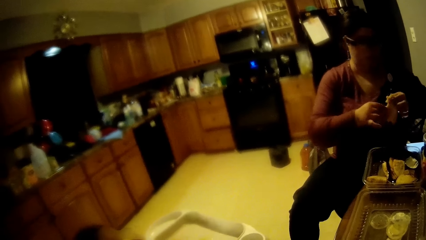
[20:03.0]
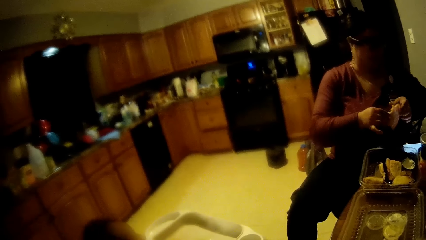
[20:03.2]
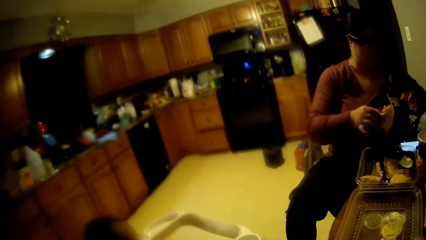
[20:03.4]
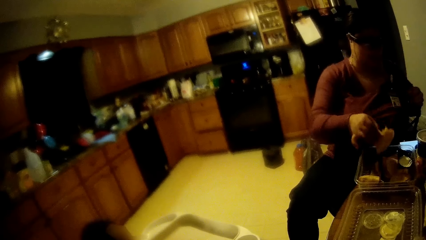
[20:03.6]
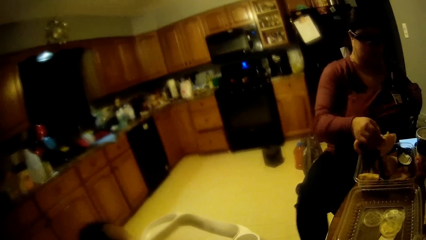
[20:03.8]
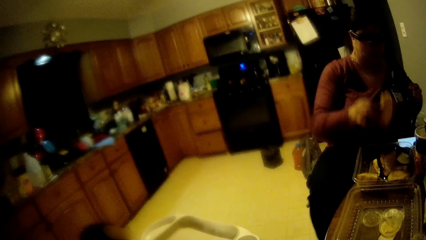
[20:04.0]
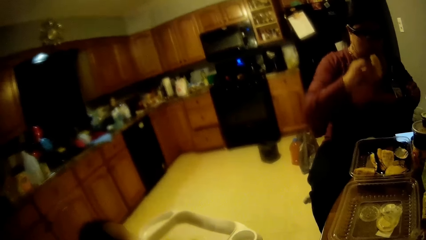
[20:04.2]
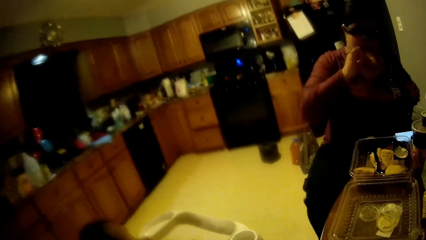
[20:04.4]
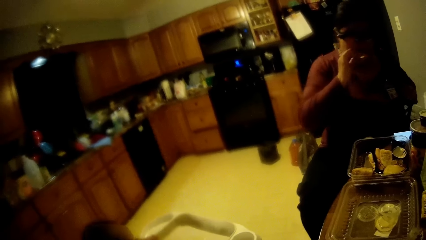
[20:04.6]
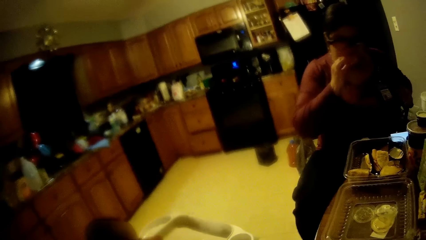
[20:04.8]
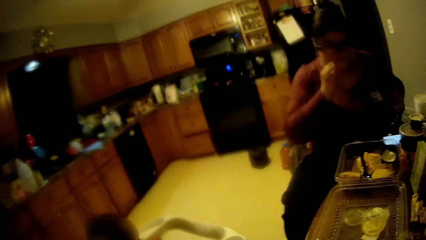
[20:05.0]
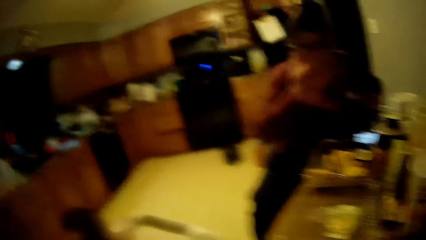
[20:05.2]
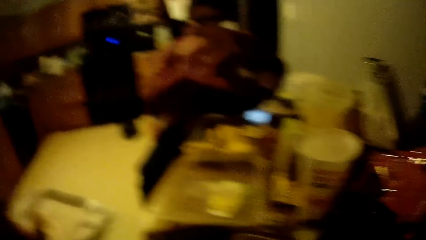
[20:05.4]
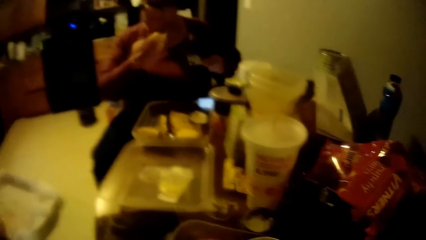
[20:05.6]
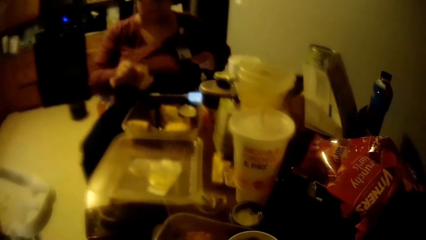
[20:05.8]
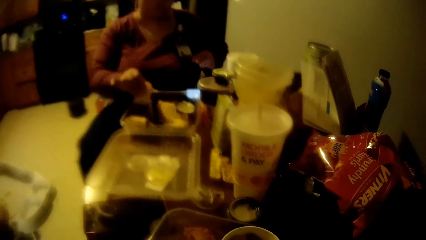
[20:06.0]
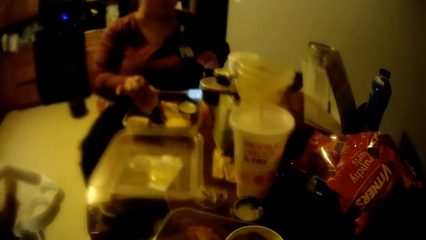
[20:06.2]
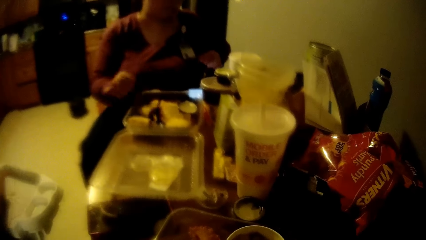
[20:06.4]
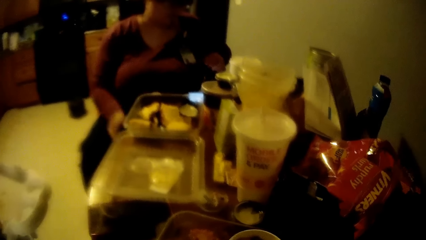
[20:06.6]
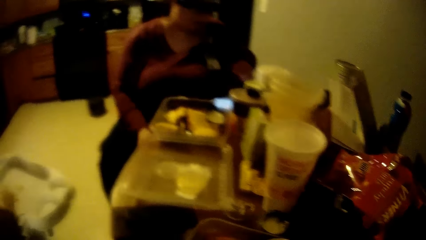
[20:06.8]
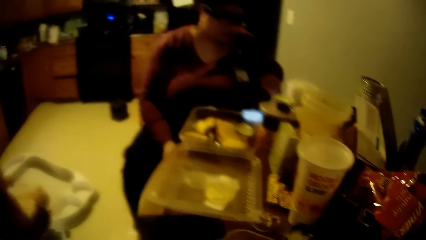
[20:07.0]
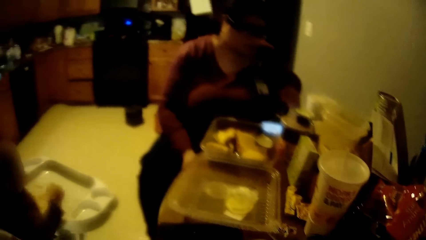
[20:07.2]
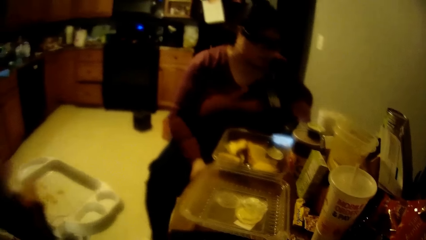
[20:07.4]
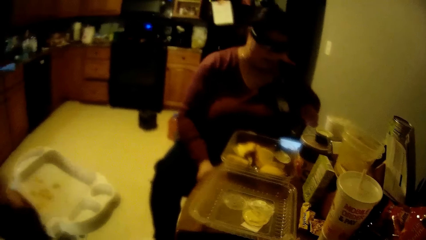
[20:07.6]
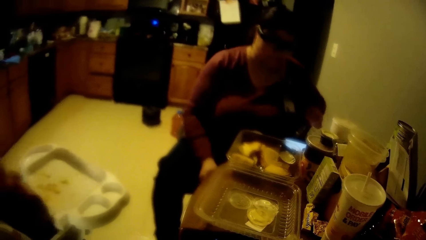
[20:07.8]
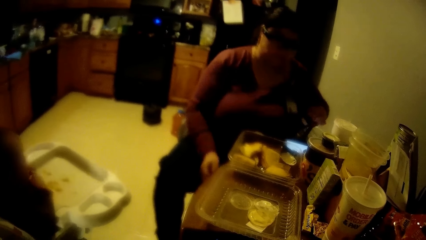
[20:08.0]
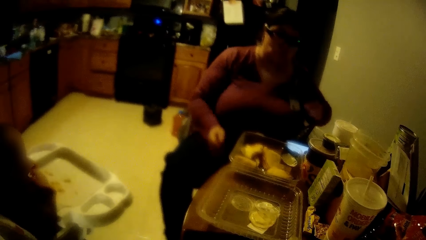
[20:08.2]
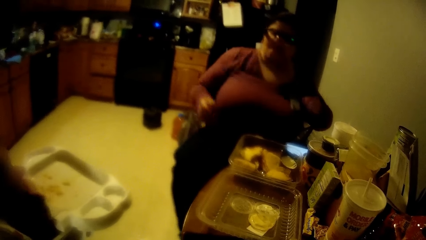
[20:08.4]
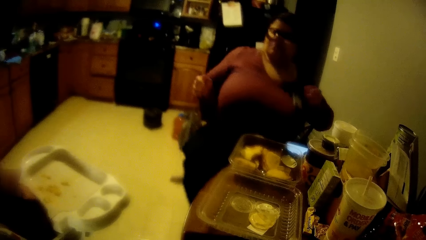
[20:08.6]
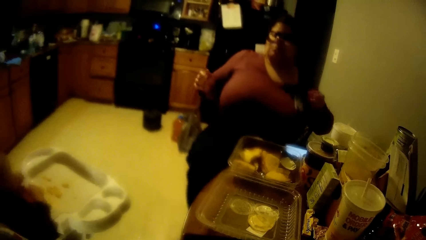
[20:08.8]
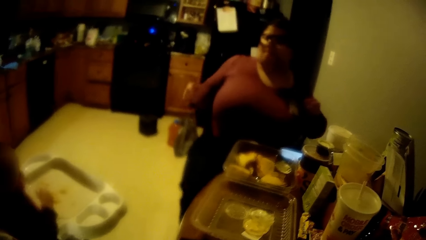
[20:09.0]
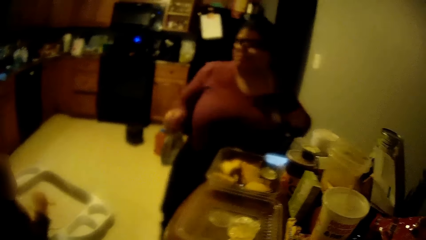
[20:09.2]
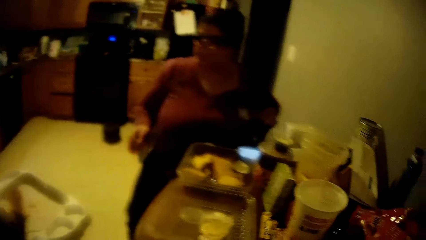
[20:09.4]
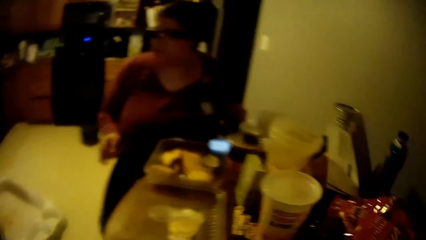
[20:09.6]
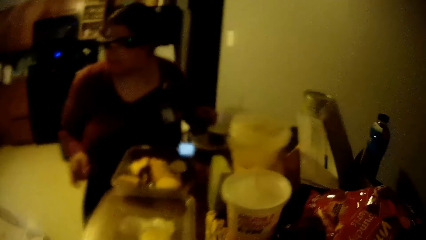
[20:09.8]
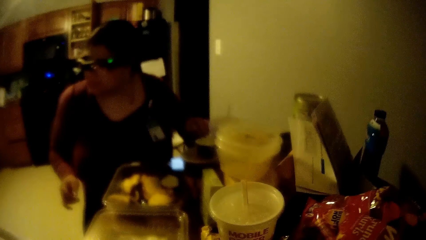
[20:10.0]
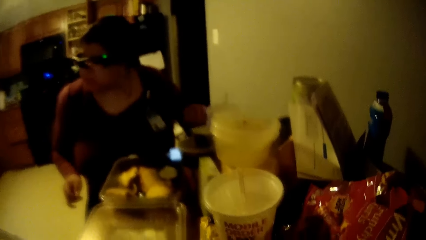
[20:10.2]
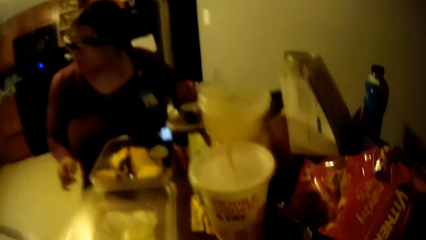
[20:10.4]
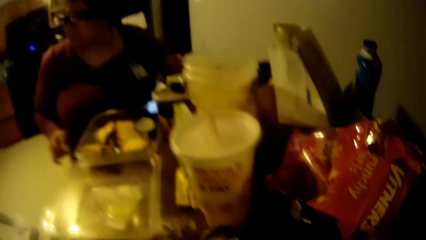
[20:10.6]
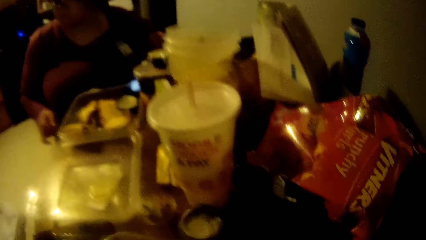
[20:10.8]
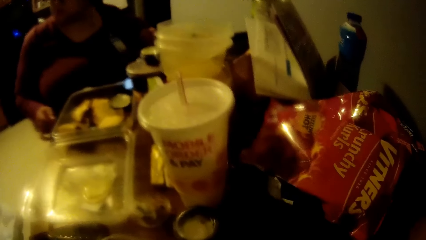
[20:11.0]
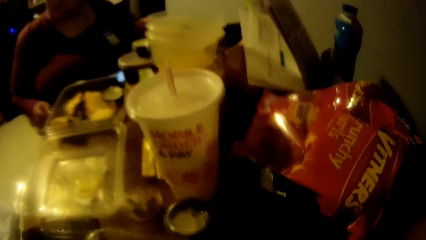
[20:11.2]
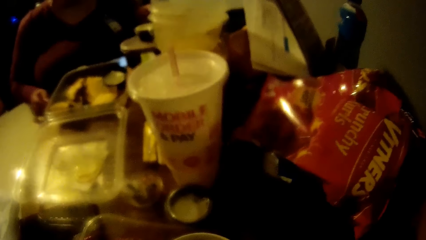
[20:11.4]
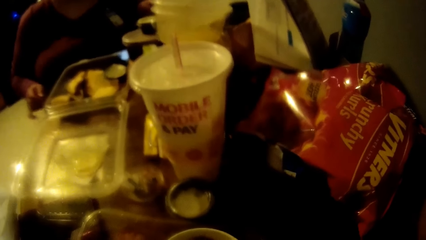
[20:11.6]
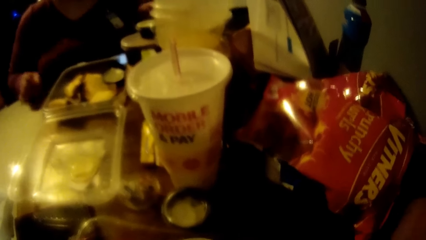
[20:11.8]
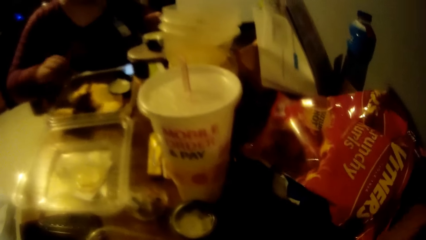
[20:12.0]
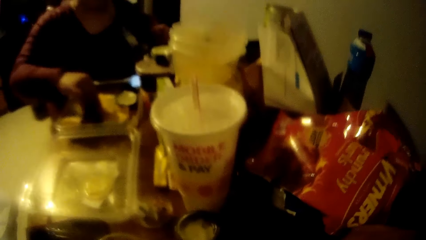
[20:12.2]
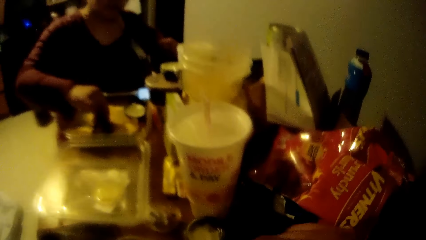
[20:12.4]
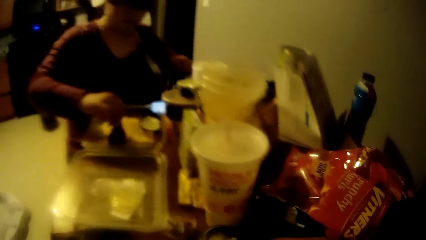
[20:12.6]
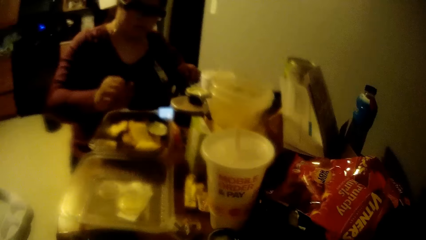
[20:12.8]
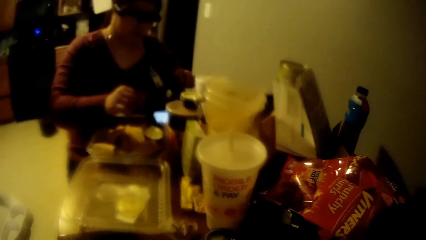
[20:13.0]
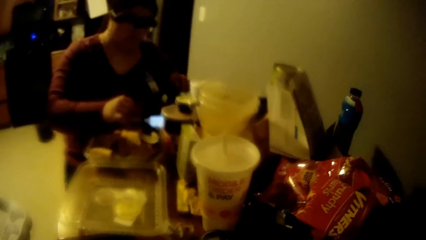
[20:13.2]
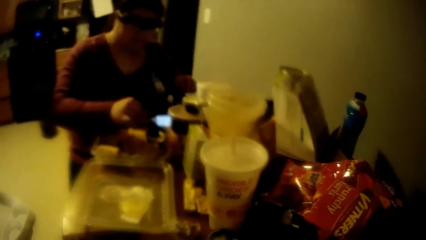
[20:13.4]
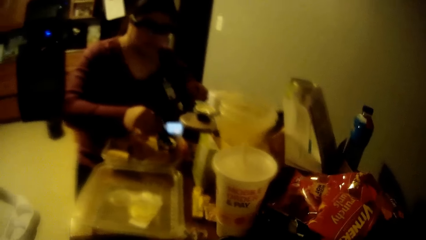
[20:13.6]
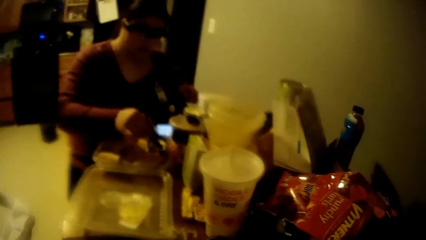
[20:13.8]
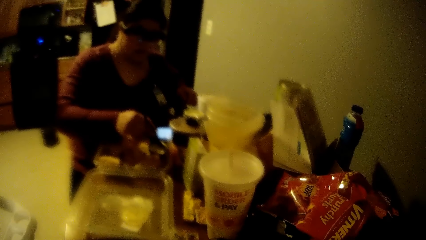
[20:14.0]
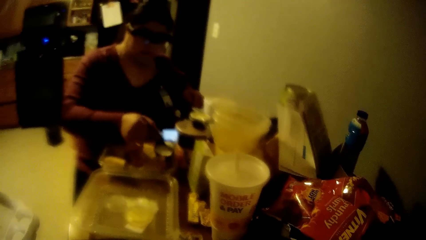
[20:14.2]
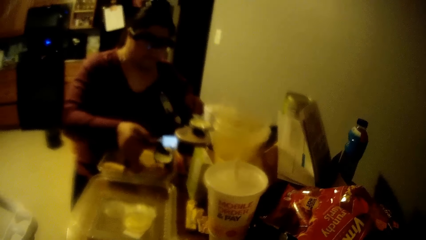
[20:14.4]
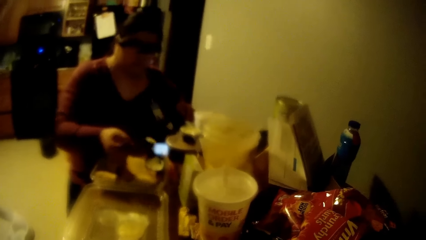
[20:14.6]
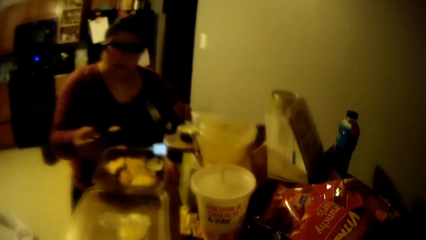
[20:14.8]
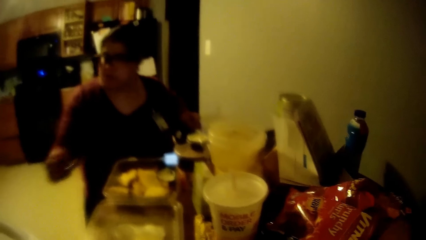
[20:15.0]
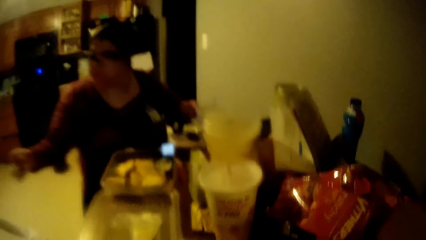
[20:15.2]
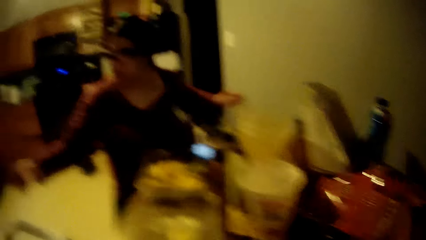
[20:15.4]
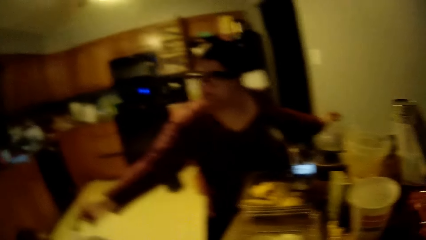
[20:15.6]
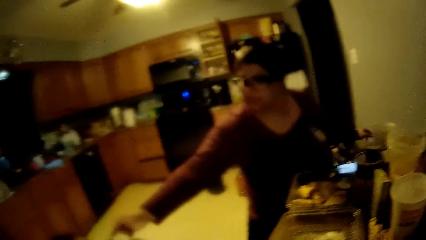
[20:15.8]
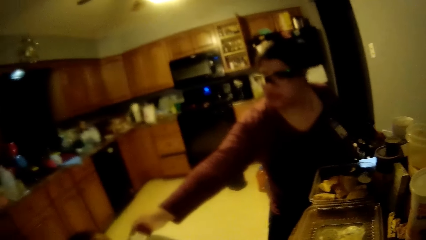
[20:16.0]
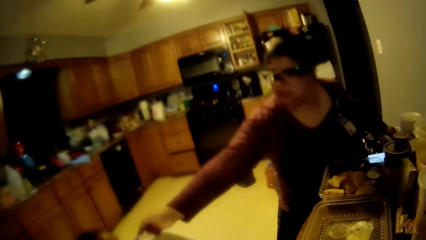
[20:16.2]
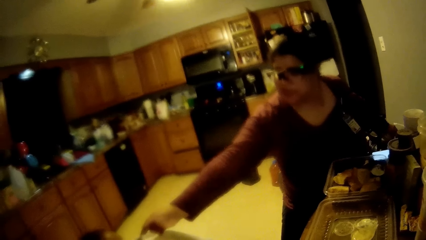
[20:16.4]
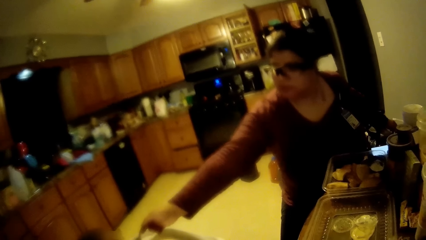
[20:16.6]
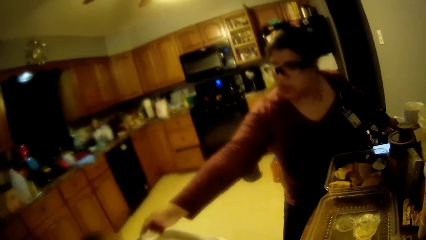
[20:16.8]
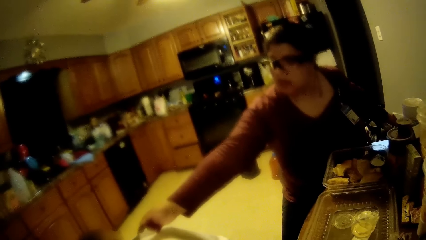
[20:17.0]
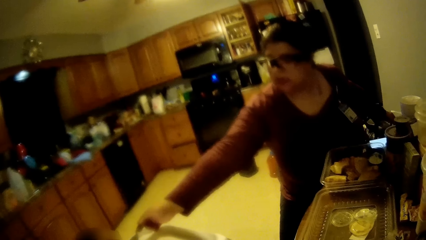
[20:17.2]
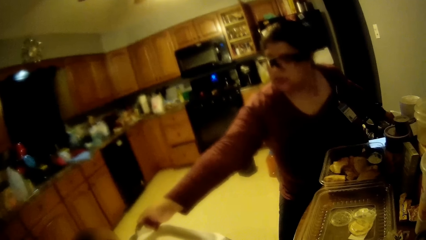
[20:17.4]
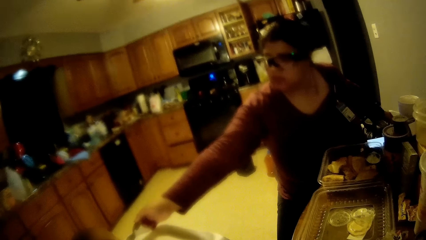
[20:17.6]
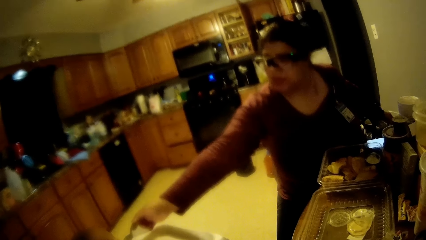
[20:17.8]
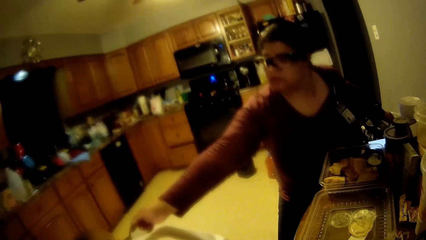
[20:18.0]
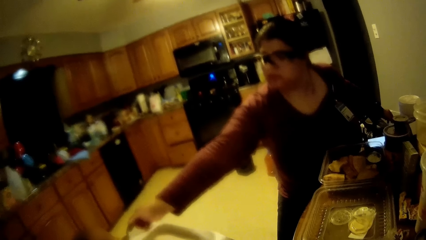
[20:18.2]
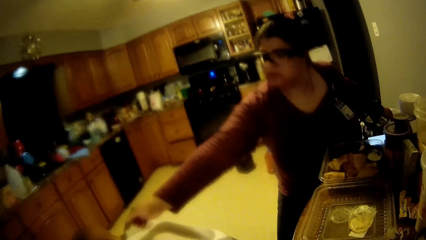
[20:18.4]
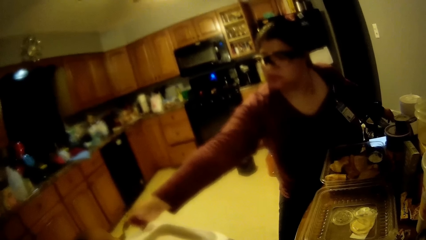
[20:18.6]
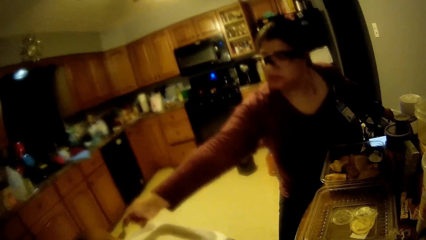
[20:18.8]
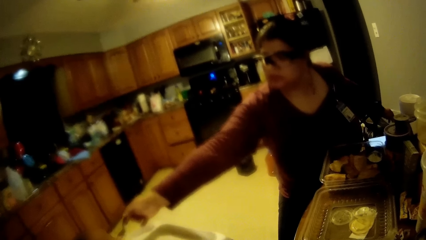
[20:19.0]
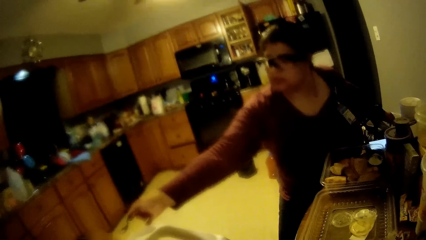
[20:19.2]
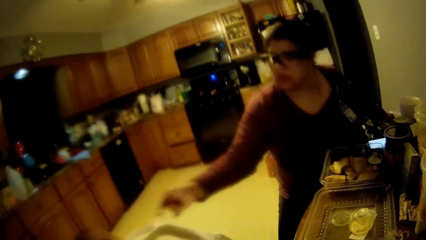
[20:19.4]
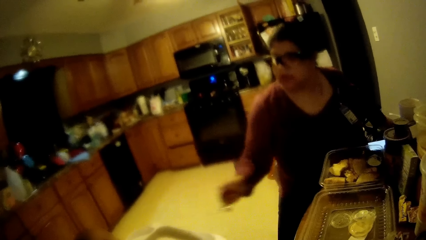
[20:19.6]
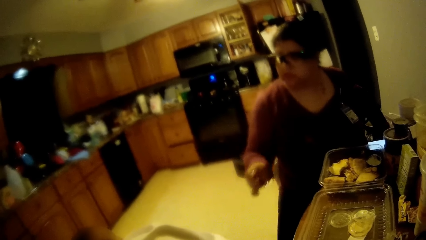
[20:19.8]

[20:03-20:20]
The woman eats from the snack in her right hand. The woman places the snack in the plate on the table with her right hand. A toddler plays. The camera wearer looks at the toddler. The woman picks up a spoon from the plate on the table with her right hand, scoops ice cream with the spoon, and feeds the toddler with the ice cream in the spoon with her right hand. The woman converses with the toddler.
